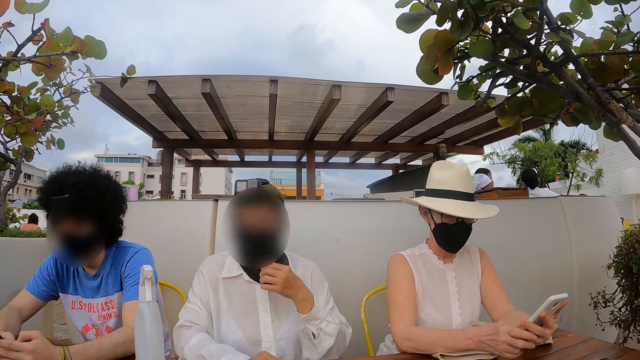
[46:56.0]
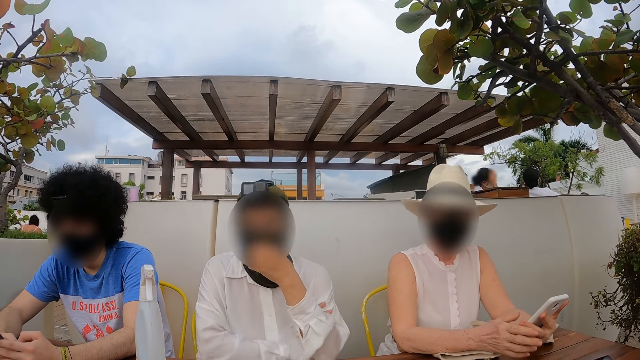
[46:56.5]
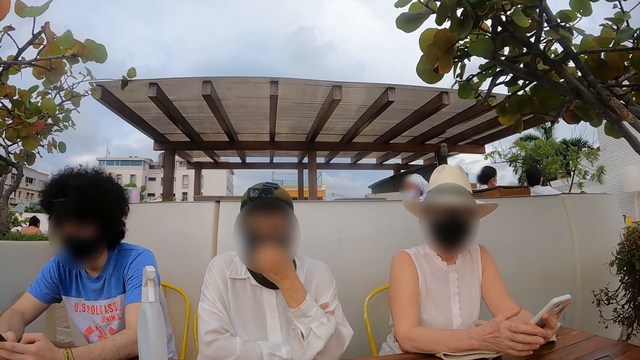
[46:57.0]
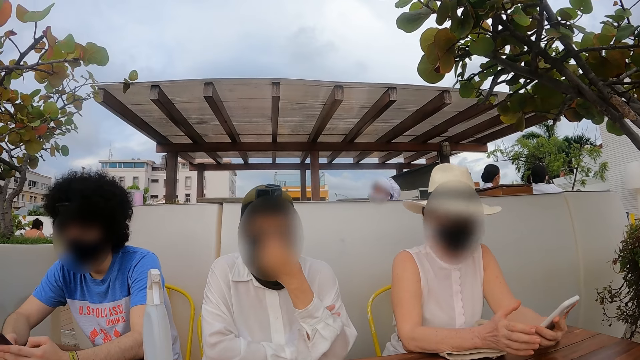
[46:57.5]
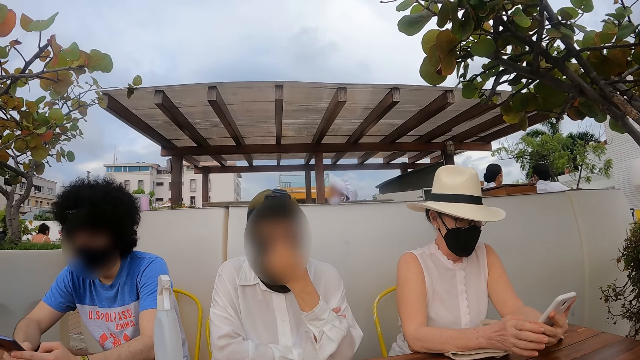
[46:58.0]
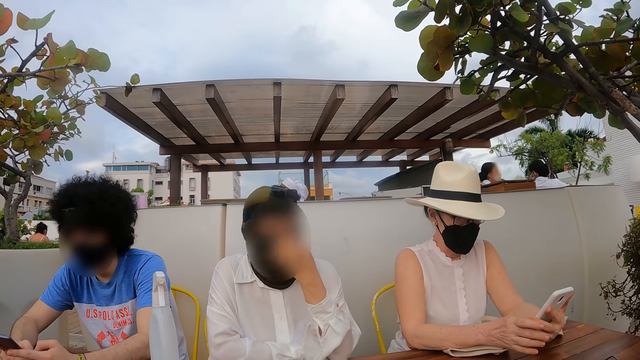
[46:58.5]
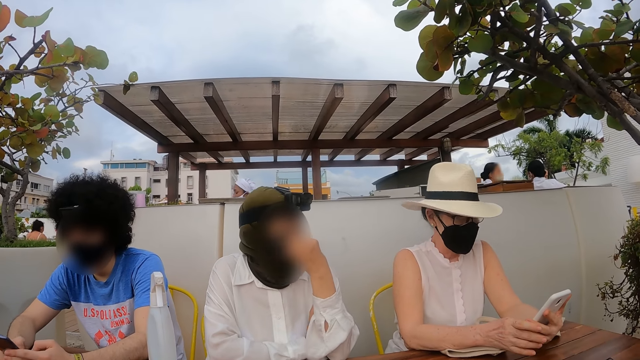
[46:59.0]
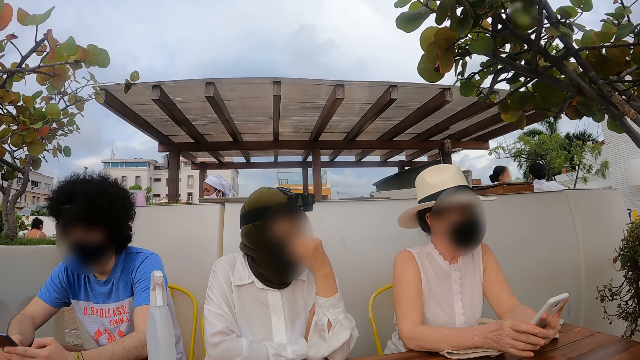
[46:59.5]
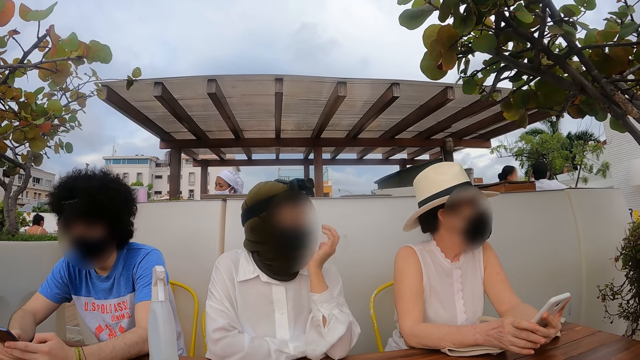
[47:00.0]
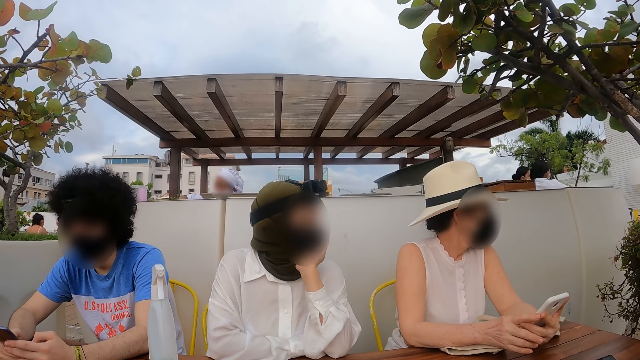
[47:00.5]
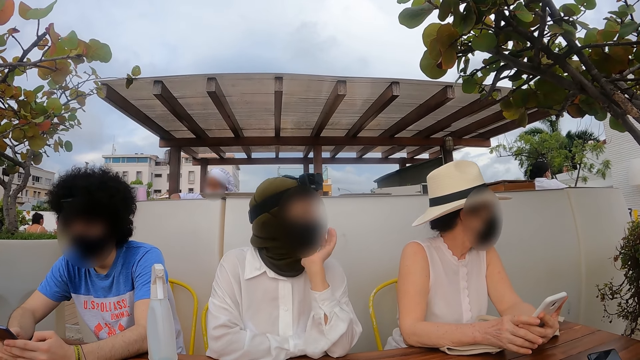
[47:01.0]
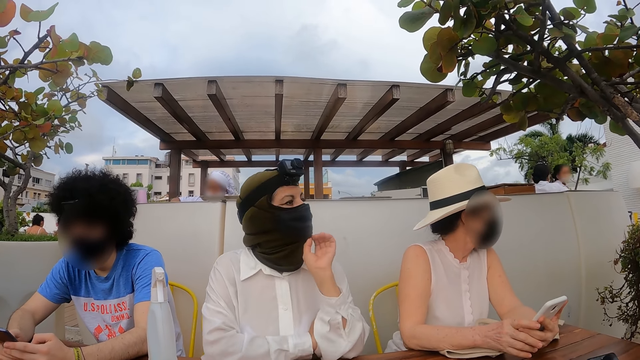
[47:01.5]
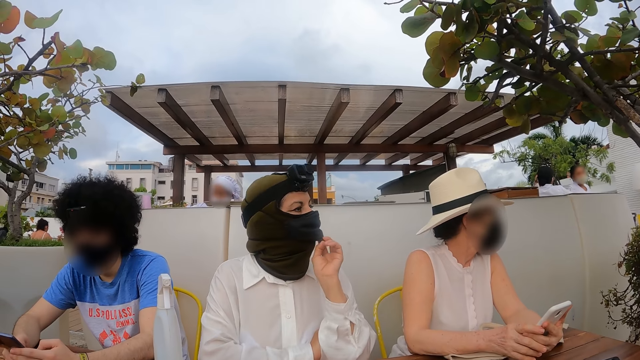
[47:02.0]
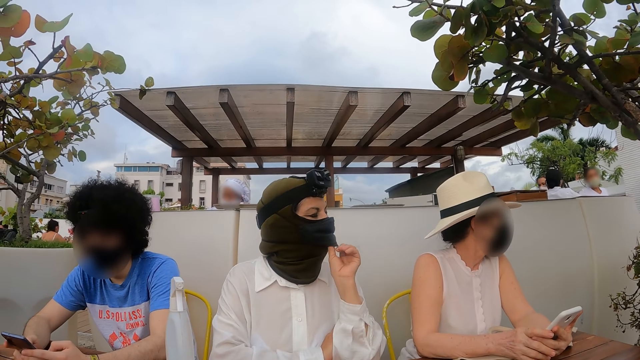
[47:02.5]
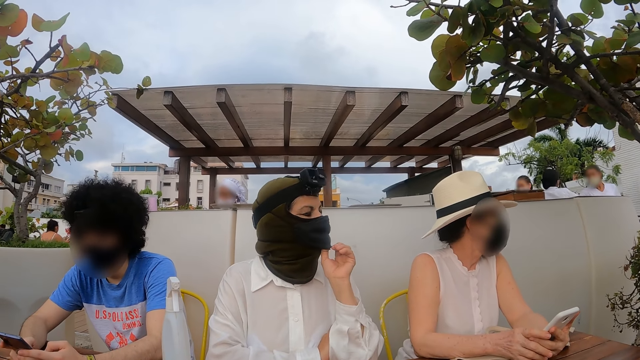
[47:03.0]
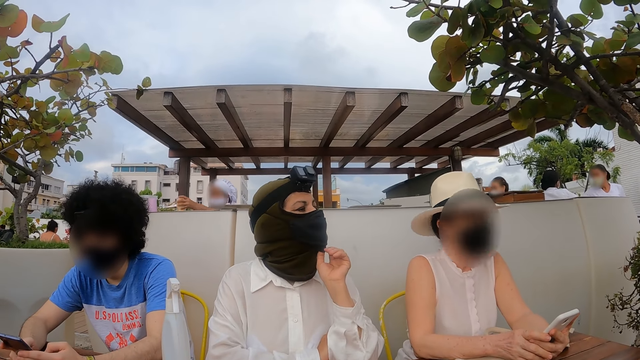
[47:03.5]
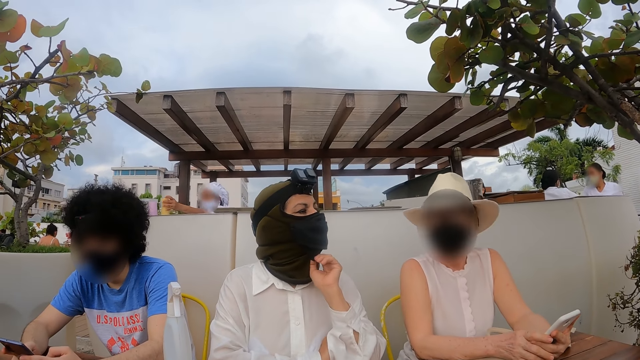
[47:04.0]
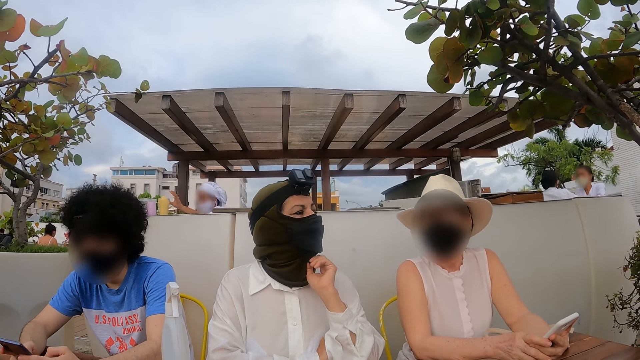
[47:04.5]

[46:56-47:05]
The camera wearer talks at a woman. They look at the woman.

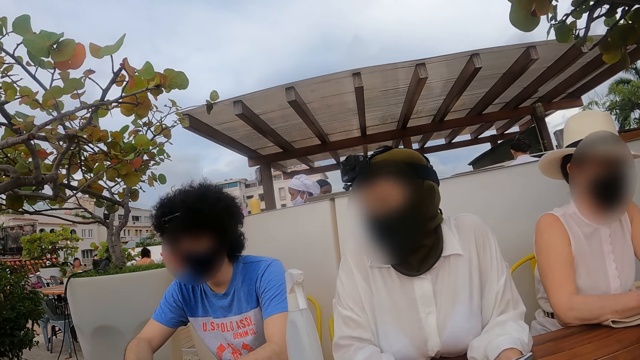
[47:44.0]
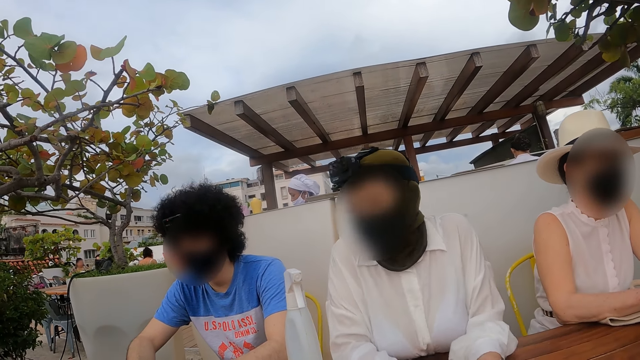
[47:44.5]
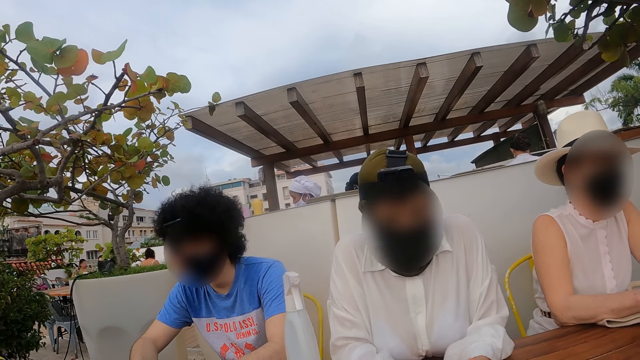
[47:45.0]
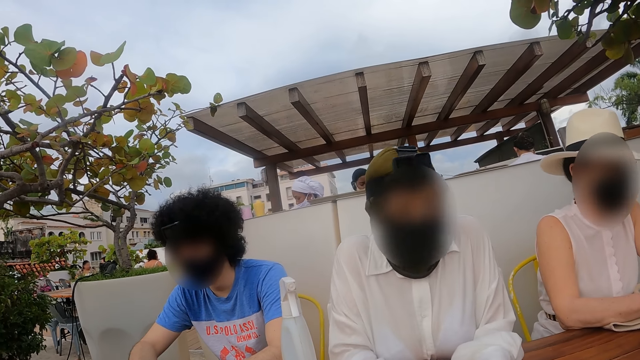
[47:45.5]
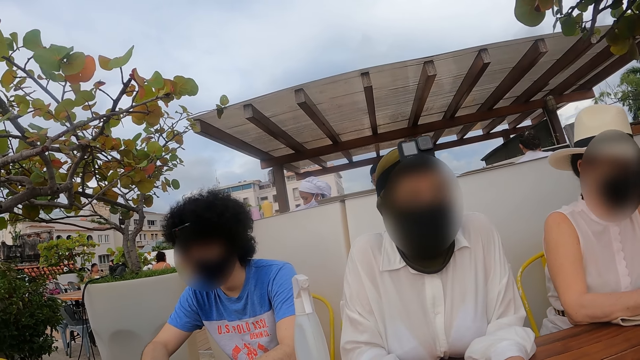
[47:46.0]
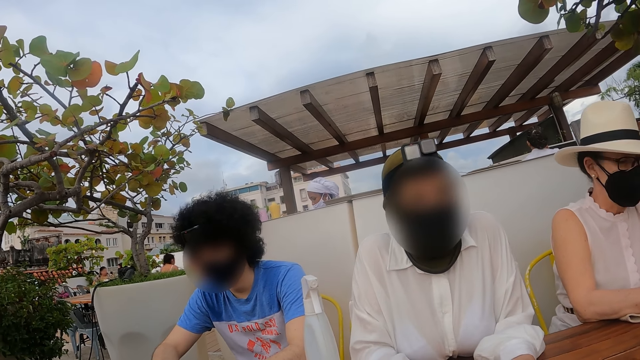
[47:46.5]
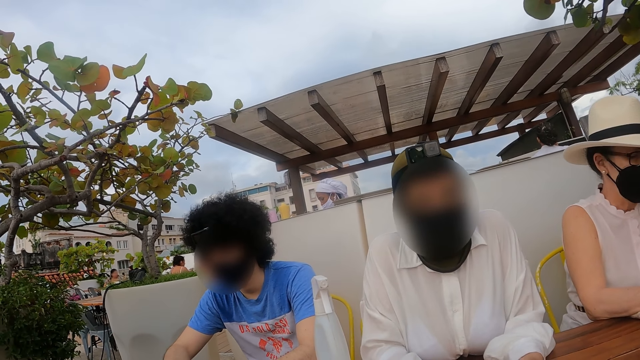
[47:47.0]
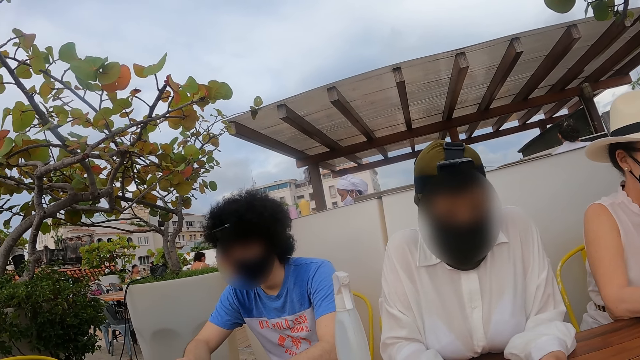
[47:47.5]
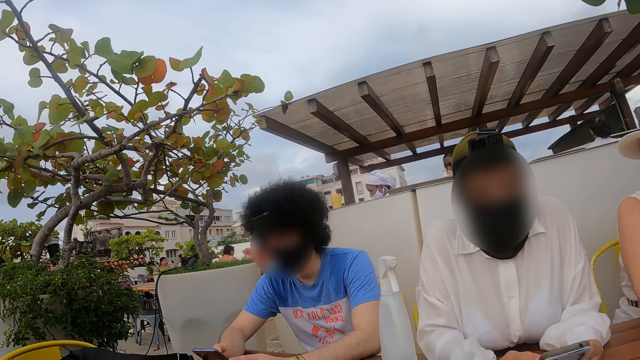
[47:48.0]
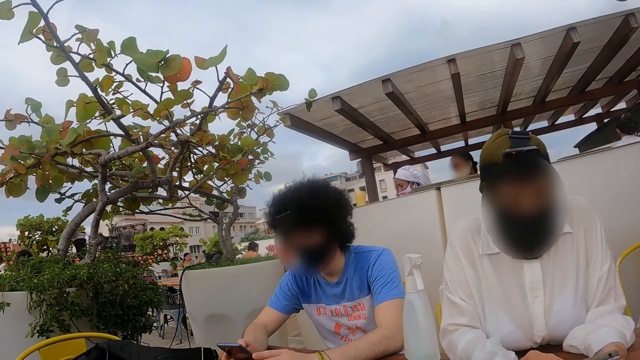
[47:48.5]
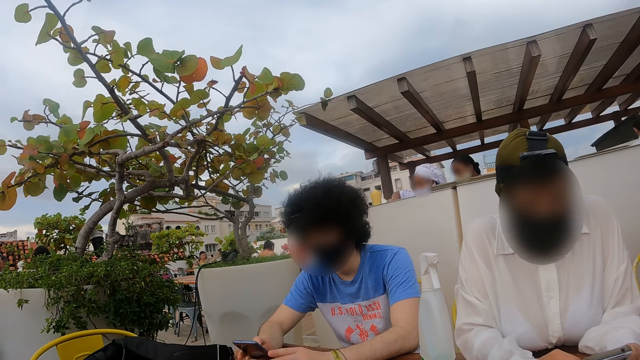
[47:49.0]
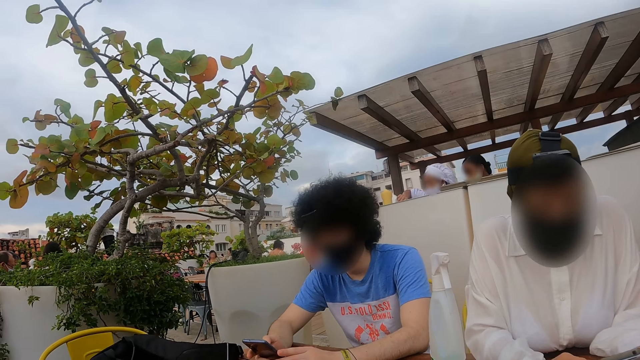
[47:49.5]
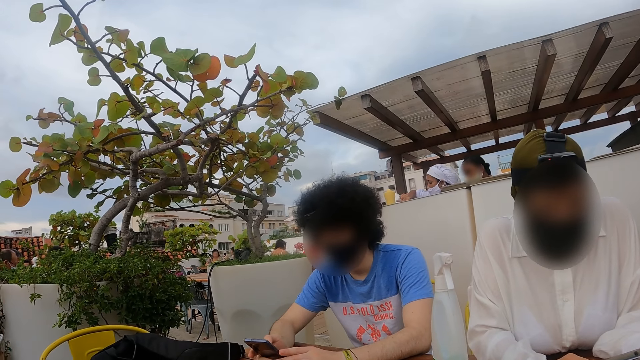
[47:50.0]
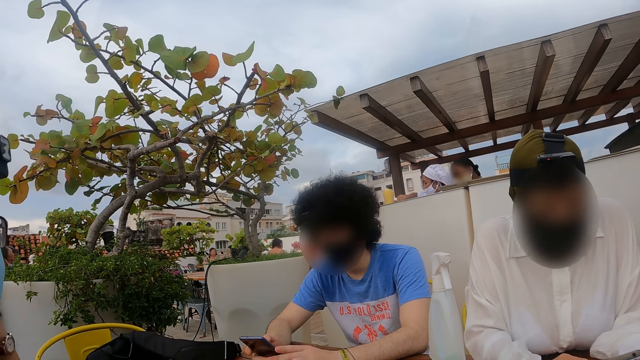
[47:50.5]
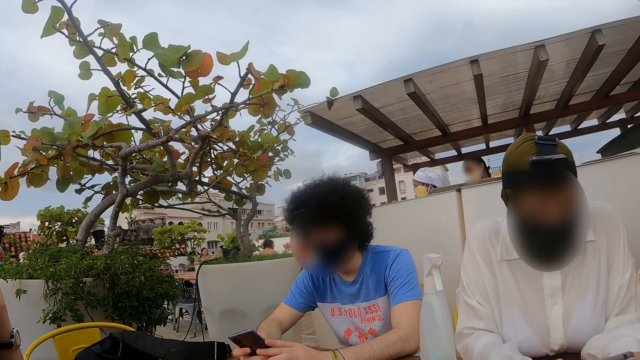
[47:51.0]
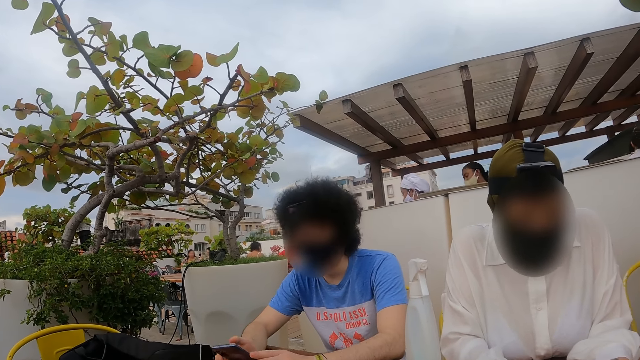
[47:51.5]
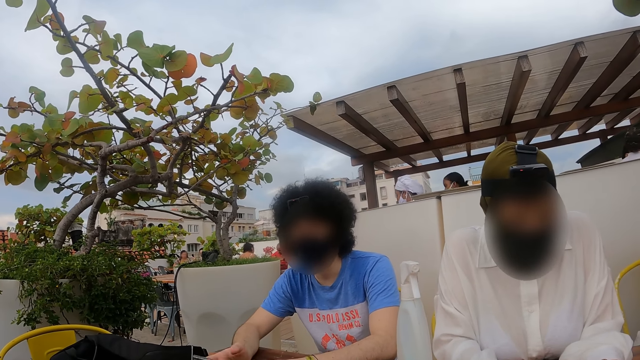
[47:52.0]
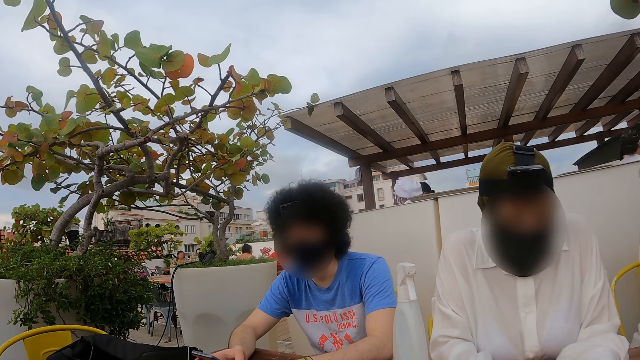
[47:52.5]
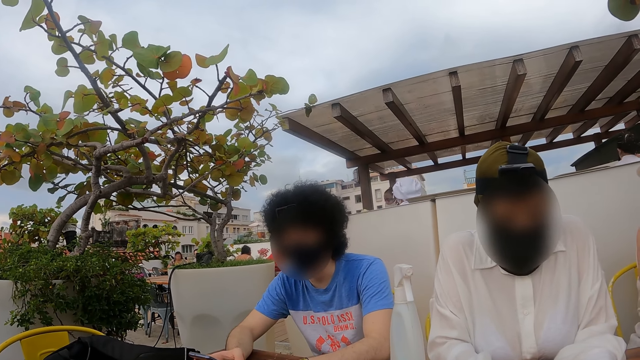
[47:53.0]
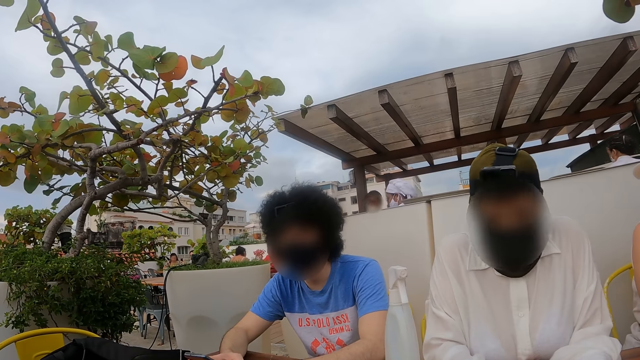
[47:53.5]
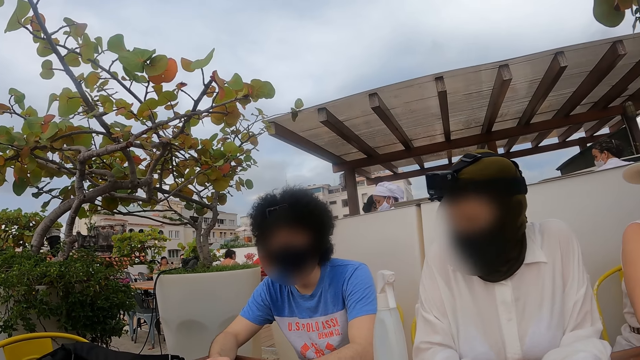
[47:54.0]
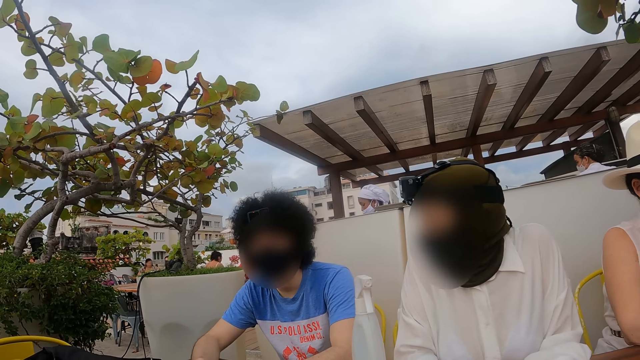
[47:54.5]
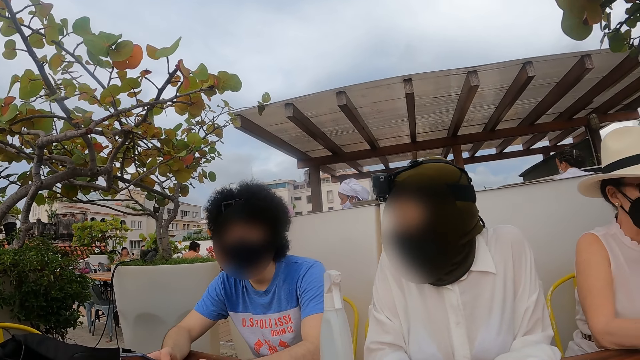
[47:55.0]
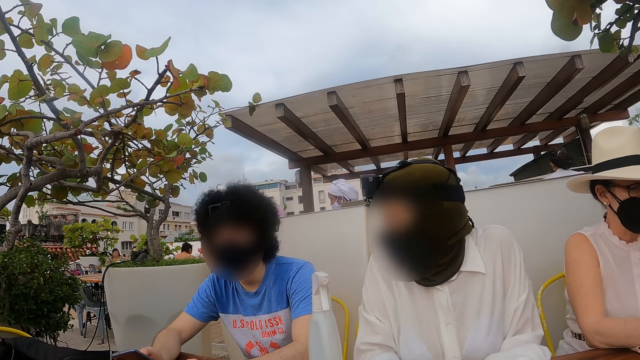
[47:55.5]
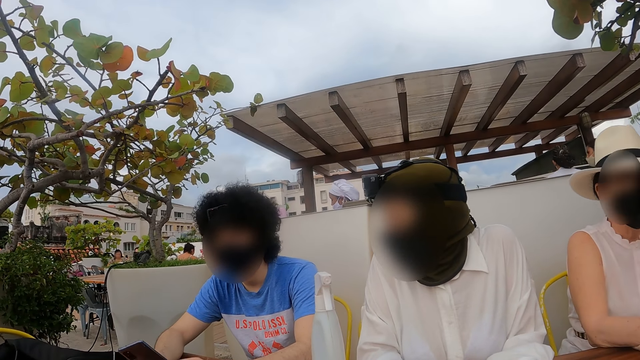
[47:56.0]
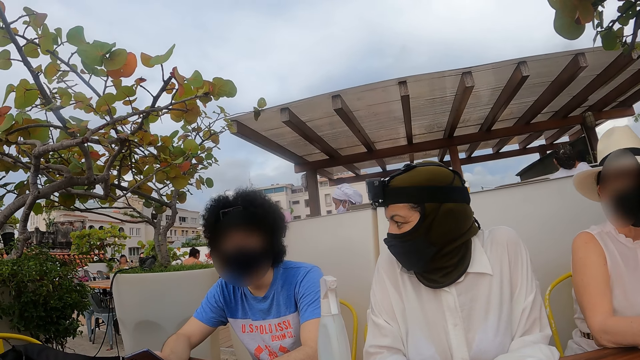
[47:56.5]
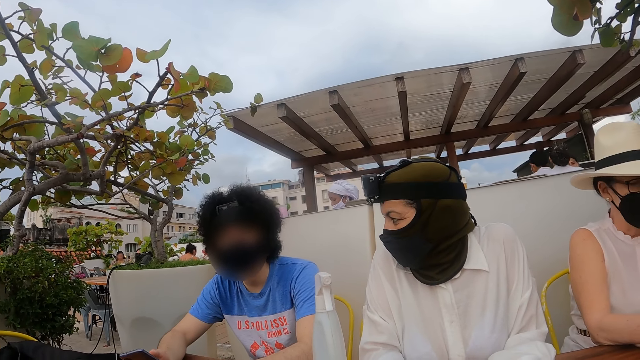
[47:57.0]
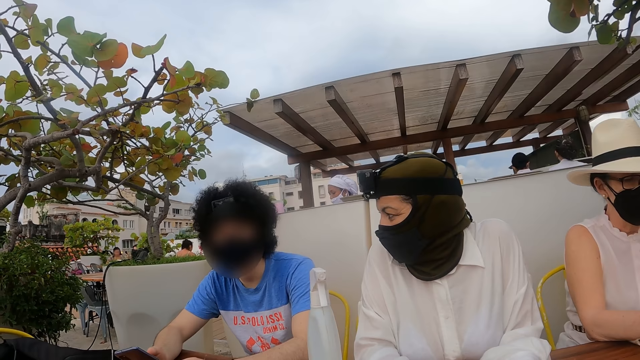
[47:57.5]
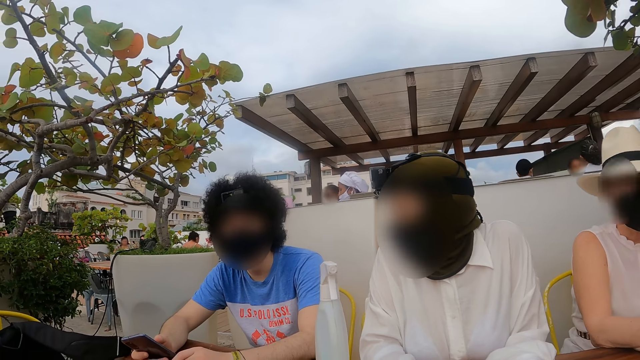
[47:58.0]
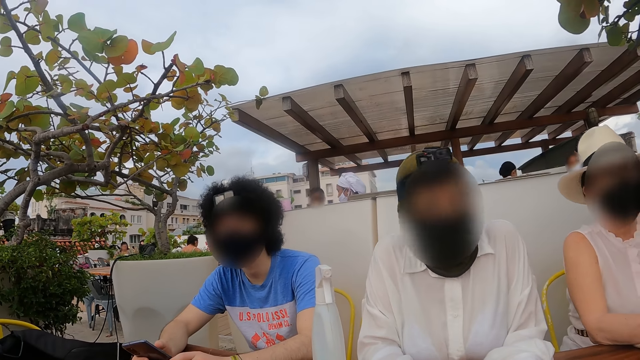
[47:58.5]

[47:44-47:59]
The camera wearer talks to a woman. The woman talks to the camera wearer. The camera wearer looks at the woman.
